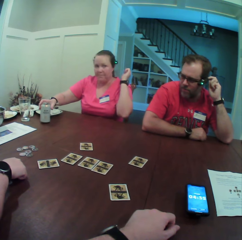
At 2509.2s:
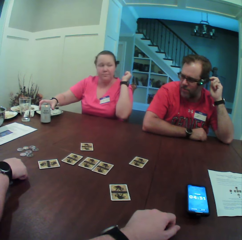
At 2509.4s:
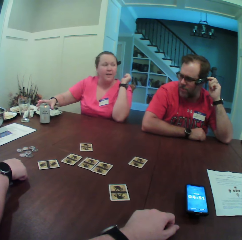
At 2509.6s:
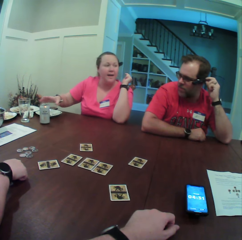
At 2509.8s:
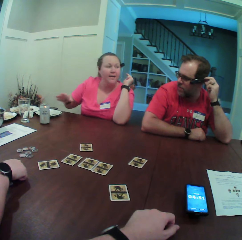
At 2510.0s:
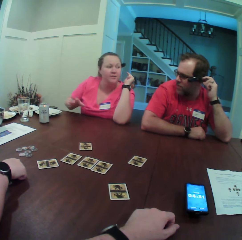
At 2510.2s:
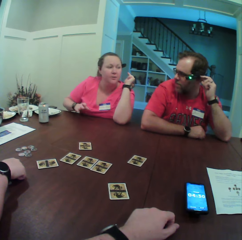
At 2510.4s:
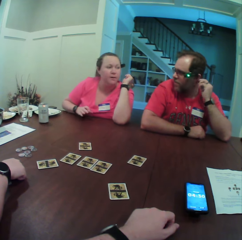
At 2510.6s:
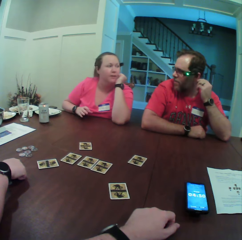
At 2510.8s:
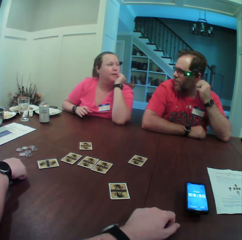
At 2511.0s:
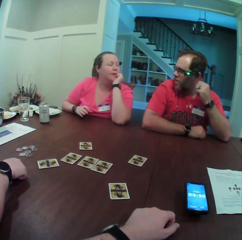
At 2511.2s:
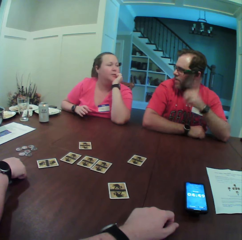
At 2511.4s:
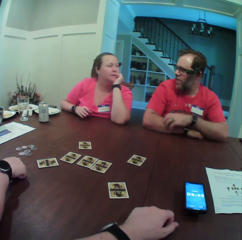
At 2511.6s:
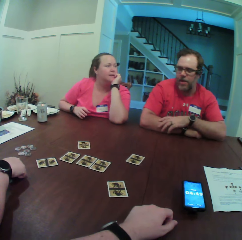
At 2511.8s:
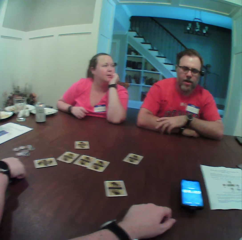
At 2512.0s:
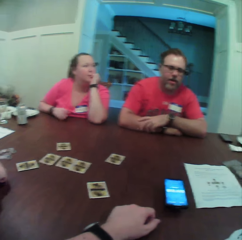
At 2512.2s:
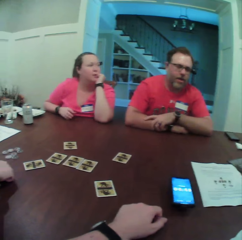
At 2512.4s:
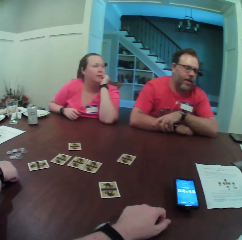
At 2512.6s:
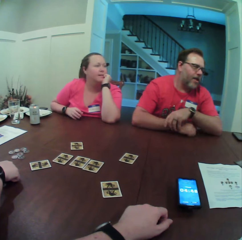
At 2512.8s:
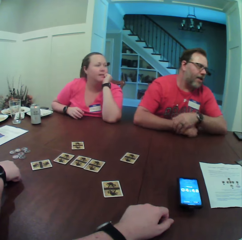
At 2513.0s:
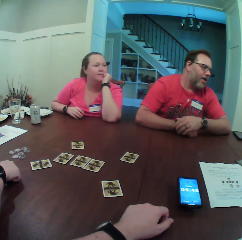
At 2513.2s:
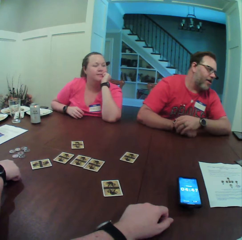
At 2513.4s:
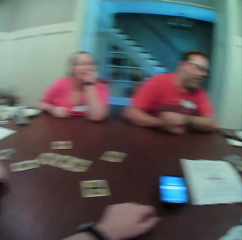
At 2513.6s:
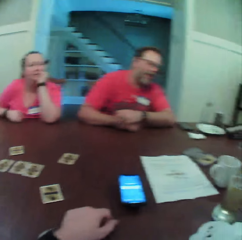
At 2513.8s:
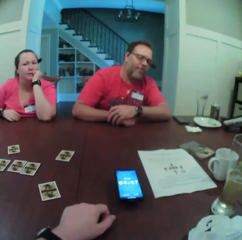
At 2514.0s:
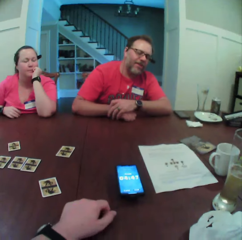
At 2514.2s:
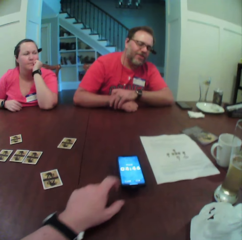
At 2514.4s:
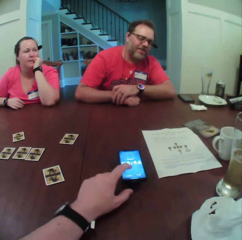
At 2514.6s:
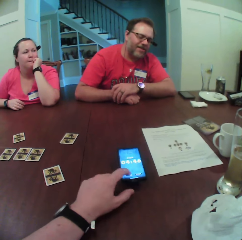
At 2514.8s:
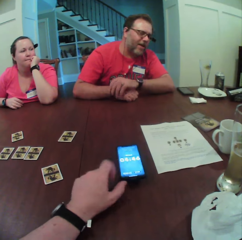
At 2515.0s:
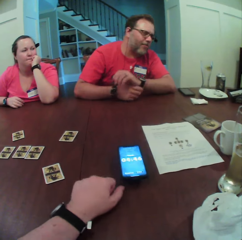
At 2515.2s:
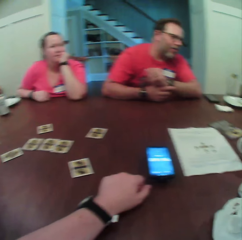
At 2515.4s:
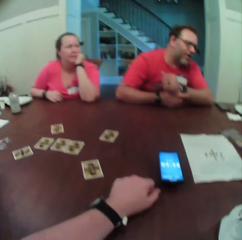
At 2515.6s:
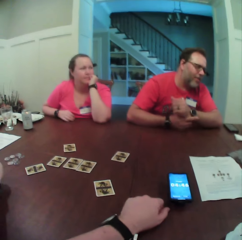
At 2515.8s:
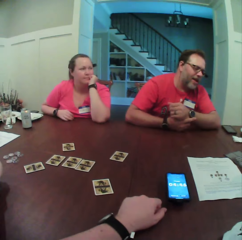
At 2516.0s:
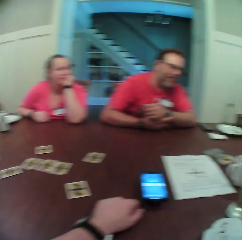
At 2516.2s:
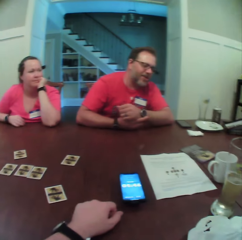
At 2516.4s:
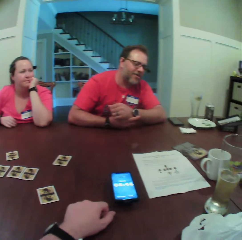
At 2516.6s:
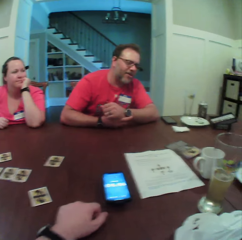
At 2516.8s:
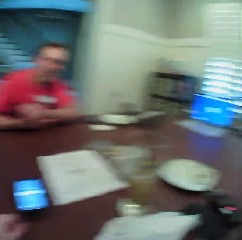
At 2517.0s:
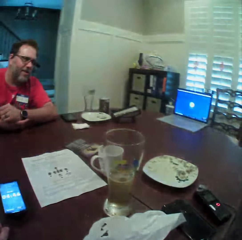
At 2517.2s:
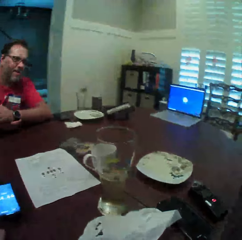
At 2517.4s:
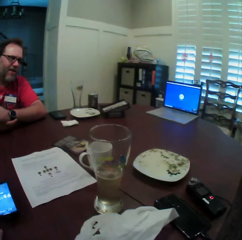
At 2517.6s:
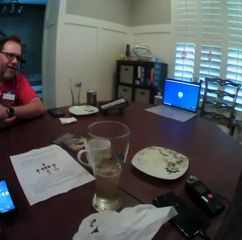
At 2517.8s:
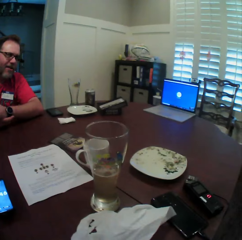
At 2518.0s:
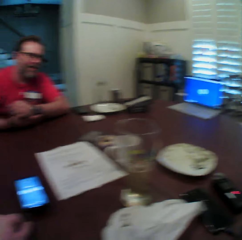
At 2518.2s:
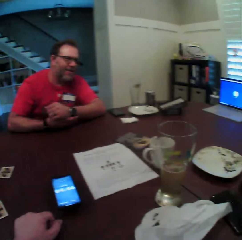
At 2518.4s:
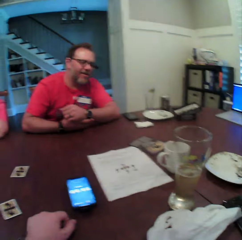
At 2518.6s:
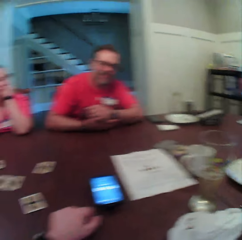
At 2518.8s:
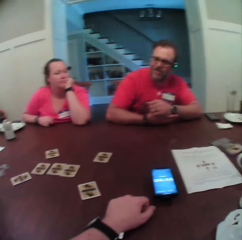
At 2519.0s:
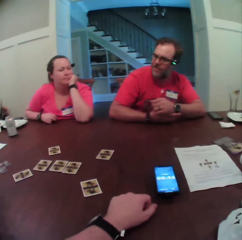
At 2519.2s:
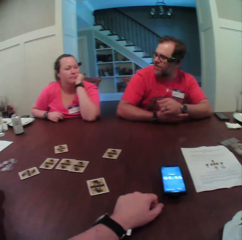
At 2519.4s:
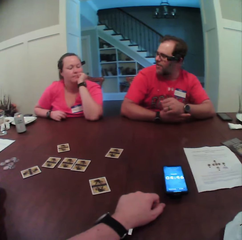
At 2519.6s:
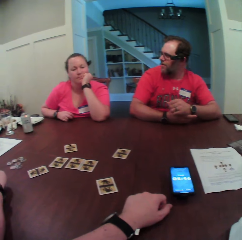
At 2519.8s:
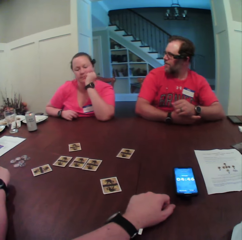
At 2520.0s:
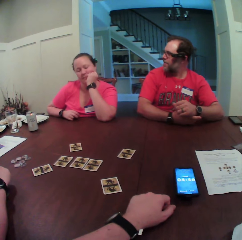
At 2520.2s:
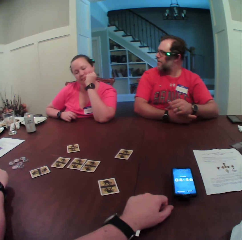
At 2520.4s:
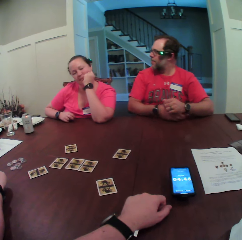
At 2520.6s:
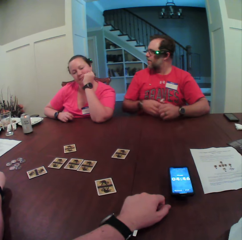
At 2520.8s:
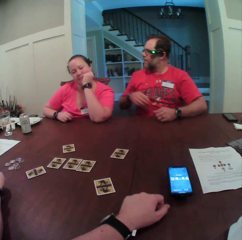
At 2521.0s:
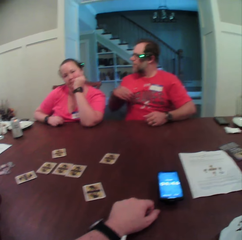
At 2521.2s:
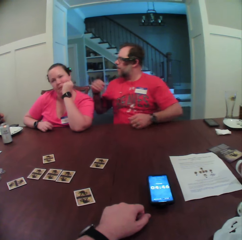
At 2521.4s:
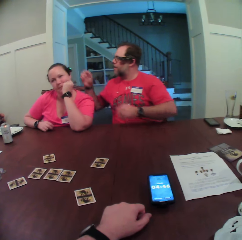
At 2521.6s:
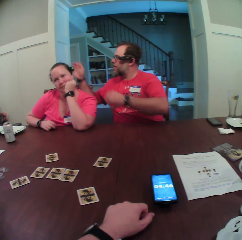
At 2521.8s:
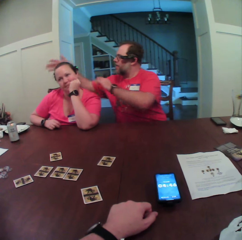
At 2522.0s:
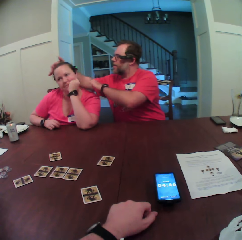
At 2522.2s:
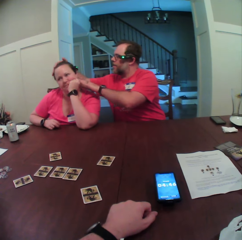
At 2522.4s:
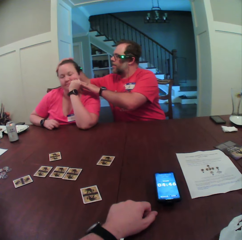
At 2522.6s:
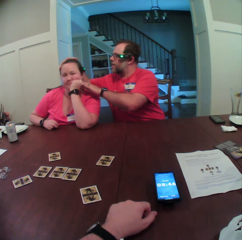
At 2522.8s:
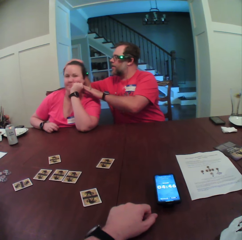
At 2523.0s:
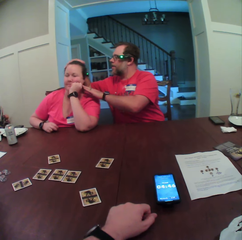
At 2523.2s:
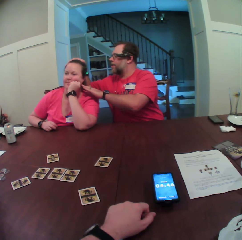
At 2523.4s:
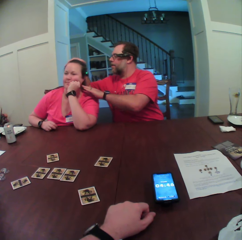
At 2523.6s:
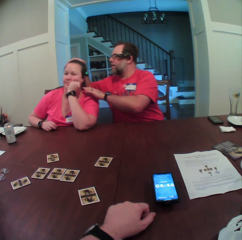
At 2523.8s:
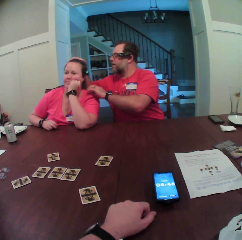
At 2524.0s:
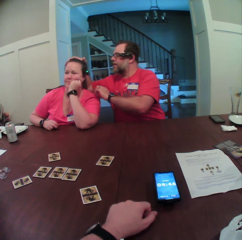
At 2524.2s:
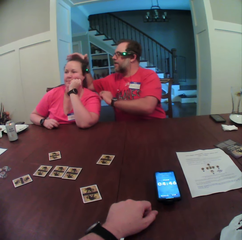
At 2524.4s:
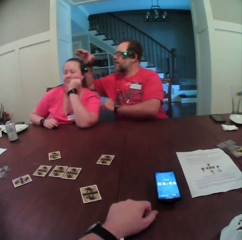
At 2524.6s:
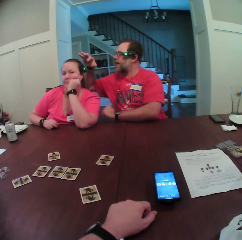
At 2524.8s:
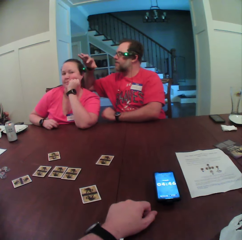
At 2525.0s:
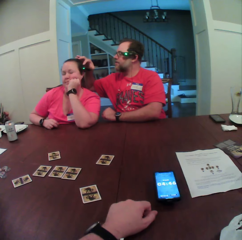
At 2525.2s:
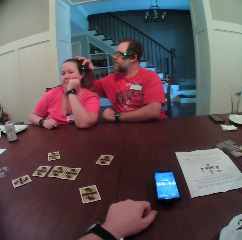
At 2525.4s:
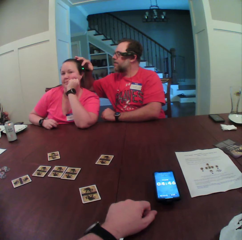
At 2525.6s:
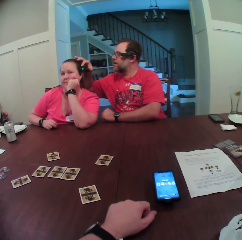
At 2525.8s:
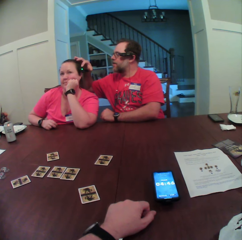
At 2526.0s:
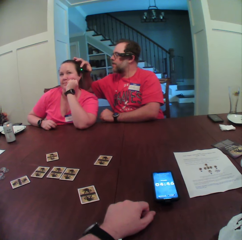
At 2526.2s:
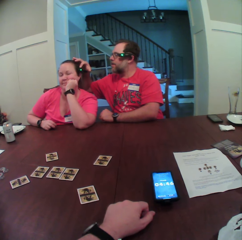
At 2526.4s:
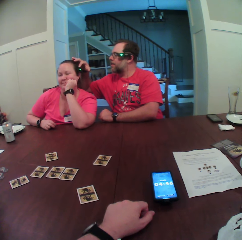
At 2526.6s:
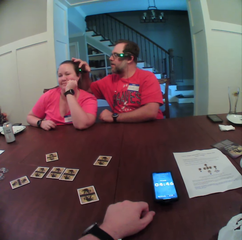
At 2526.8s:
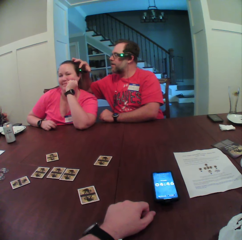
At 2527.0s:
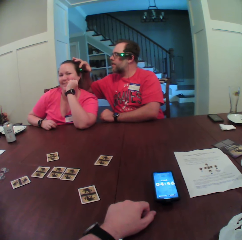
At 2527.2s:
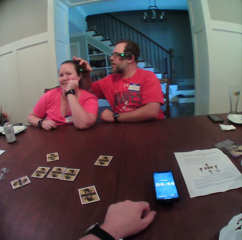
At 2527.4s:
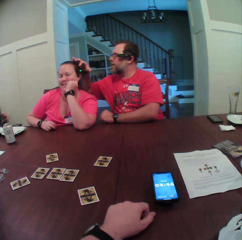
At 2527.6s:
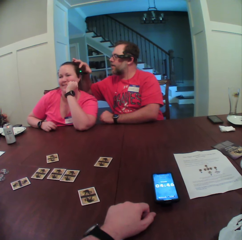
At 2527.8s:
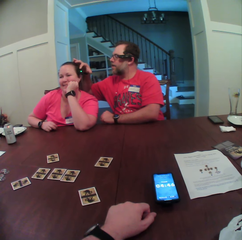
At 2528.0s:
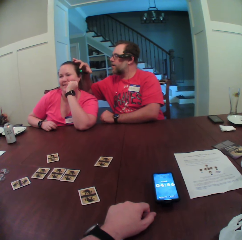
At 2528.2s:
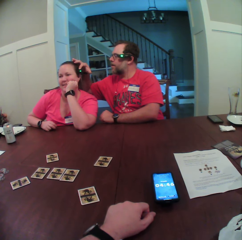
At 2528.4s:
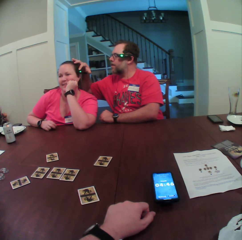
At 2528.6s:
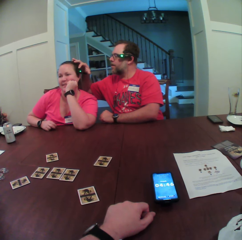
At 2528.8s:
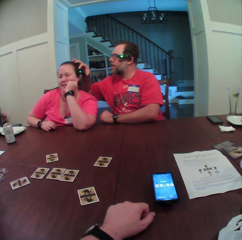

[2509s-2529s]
The woman drops the can drink in her right hand on the table. The man moves the hand. The camera wearer operates a cellphone on the table with his left hand. He looks around. The man touches the head of the woman with both hands. He checks the camera of the woman with his right hand.

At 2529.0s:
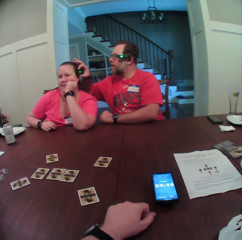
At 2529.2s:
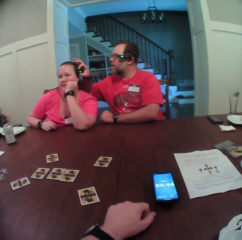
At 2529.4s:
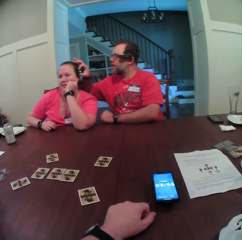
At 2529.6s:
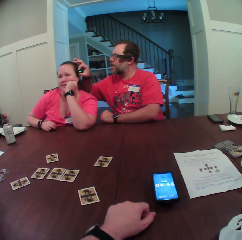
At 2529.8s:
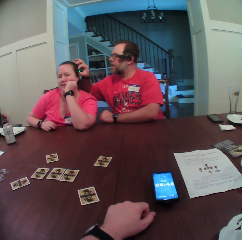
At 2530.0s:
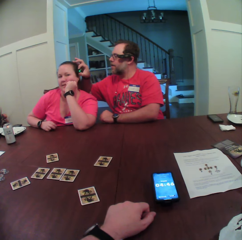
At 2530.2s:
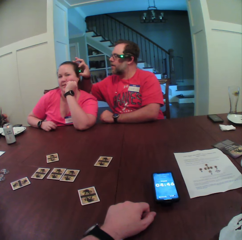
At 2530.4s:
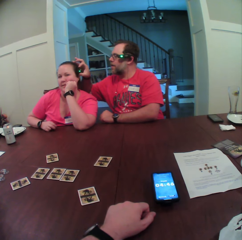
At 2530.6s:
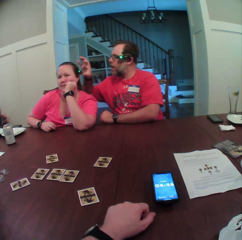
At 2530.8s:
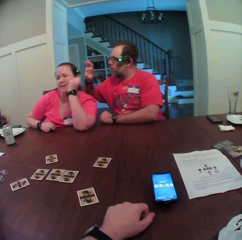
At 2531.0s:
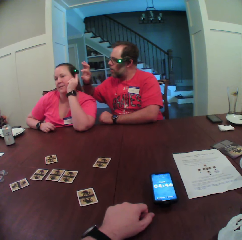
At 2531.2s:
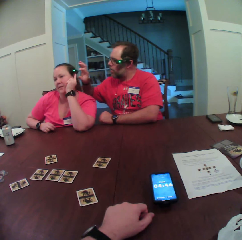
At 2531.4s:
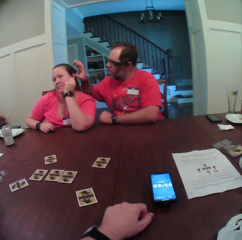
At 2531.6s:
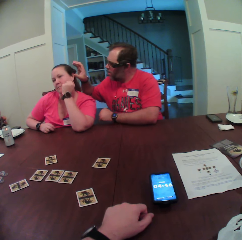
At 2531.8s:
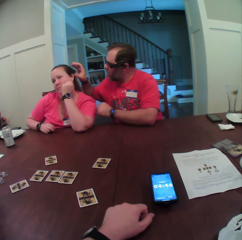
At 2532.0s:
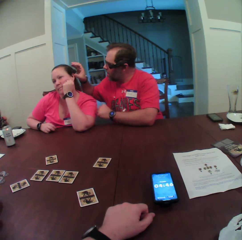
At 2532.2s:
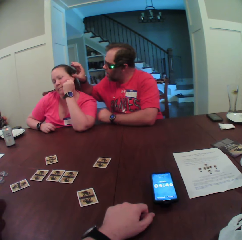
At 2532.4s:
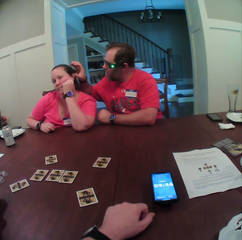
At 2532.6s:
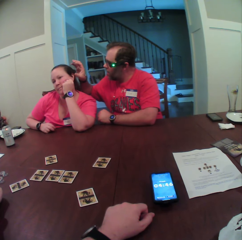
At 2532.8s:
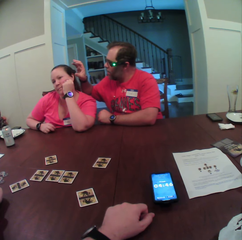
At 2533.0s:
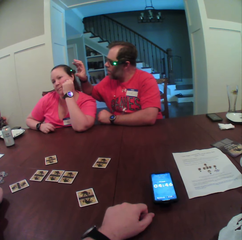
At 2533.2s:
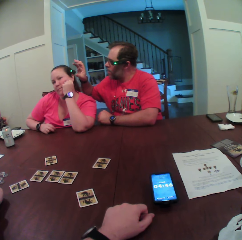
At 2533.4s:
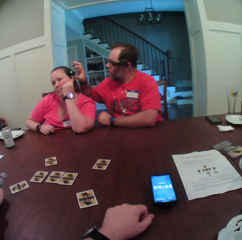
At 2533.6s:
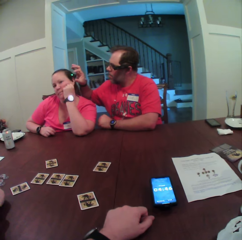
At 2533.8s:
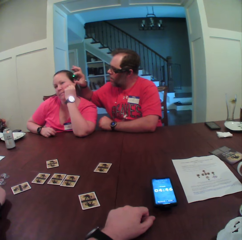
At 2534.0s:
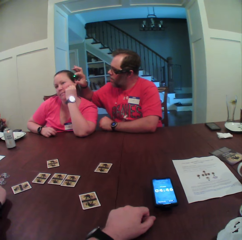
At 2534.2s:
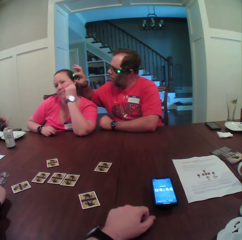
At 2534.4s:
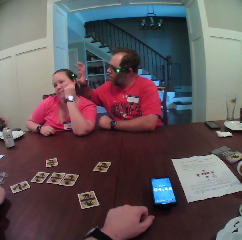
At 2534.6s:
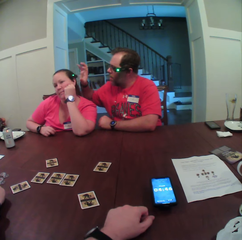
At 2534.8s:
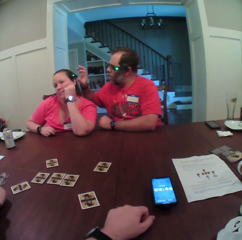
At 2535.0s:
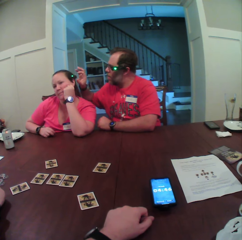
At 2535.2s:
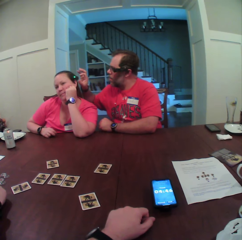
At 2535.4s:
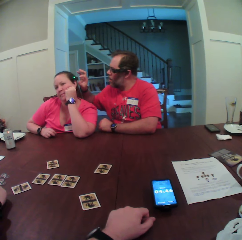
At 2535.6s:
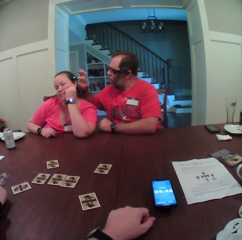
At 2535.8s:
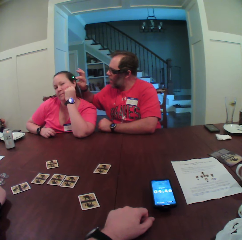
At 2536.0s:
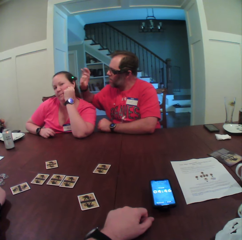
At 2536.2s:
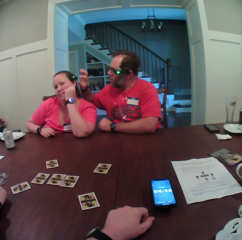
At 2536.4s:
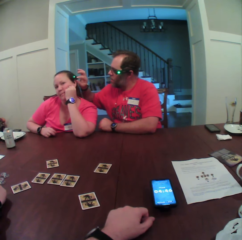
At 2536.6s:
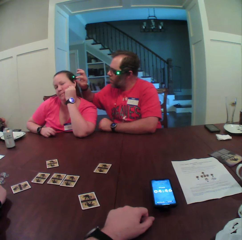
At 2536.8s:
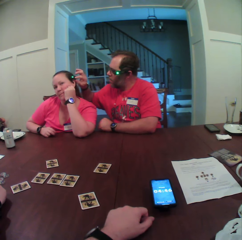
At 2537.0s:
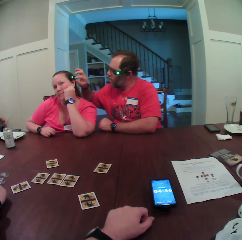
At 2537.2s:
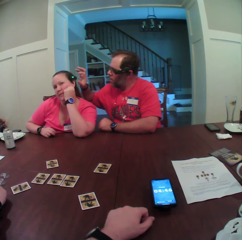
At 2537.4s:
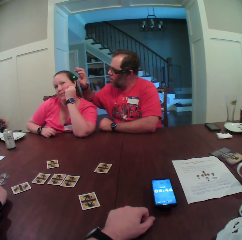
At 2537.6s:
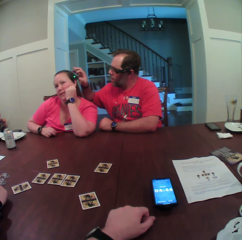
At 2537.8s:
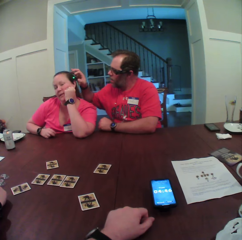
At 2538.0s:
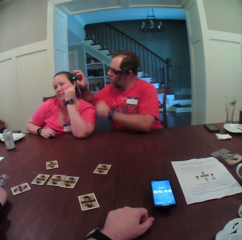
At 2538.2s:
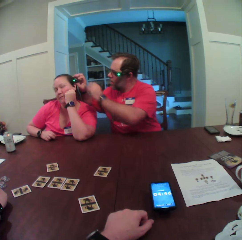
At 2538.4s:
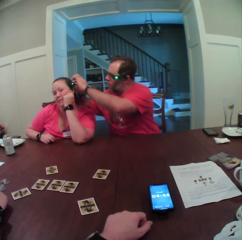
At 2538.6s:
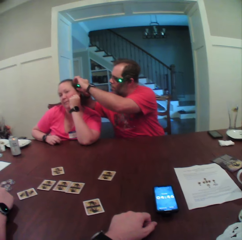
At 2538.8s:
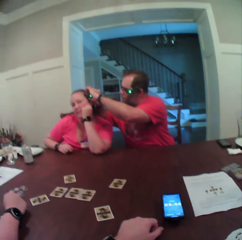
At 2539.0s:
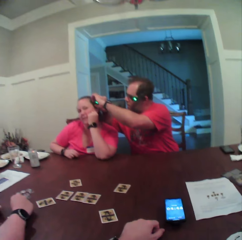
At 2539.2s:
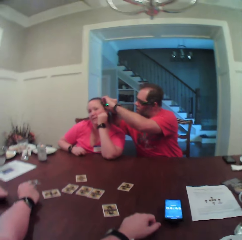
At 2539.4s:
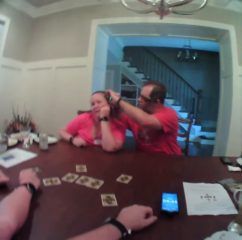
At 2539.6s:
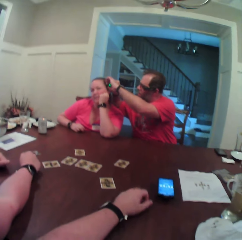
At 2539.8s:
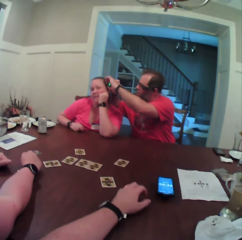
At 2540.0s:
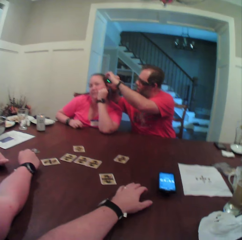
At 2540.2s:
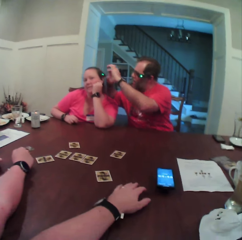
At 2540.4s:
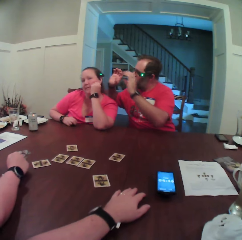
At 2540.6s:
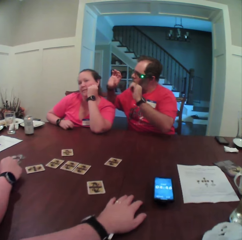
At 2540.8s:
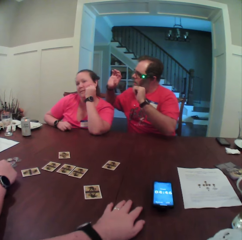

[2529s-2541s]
The woman touches her camera with her left hand. The man checks the camera of the woman with both hands.
